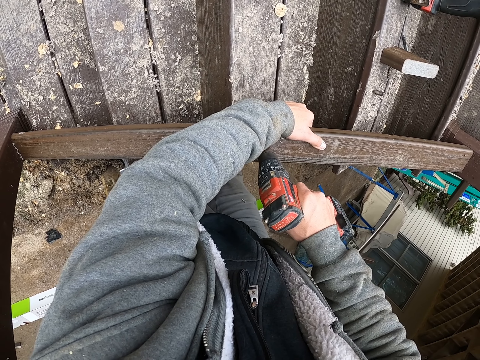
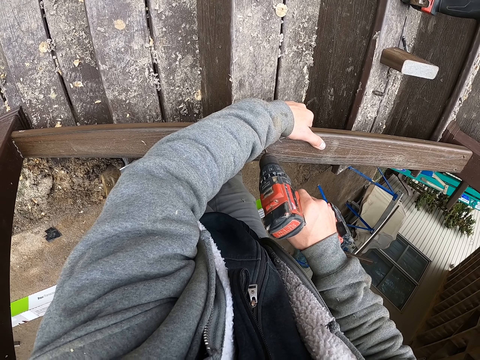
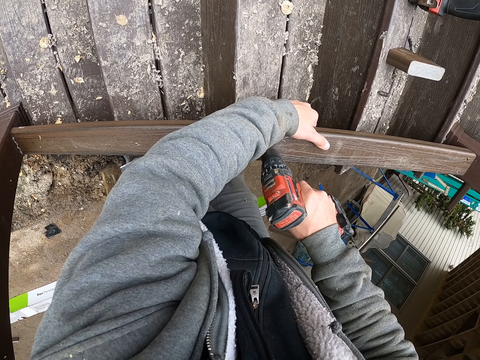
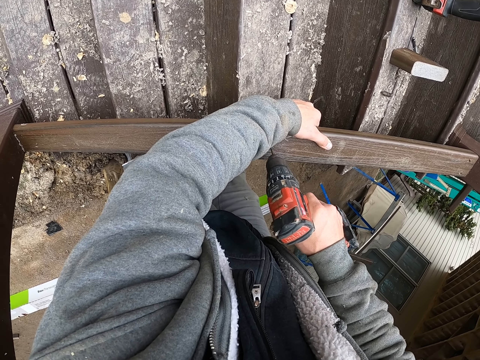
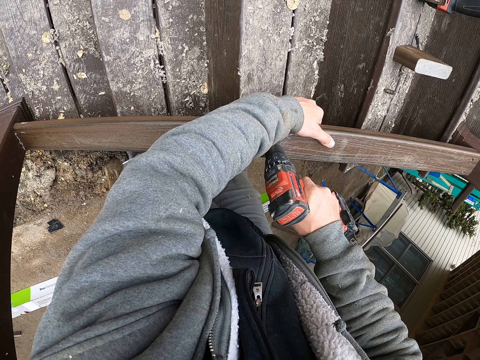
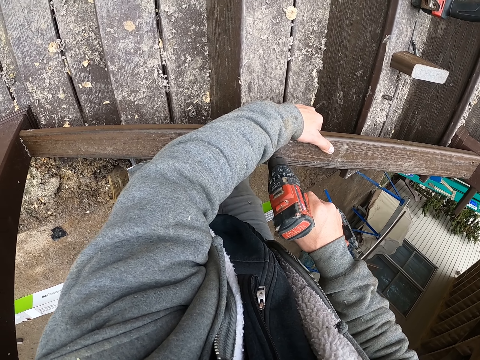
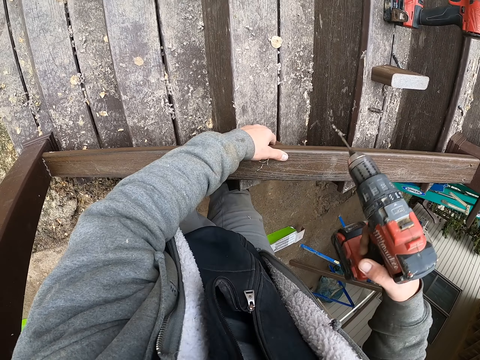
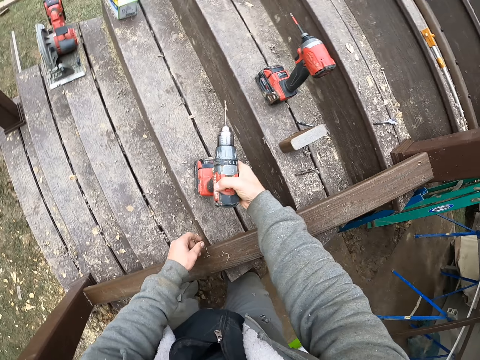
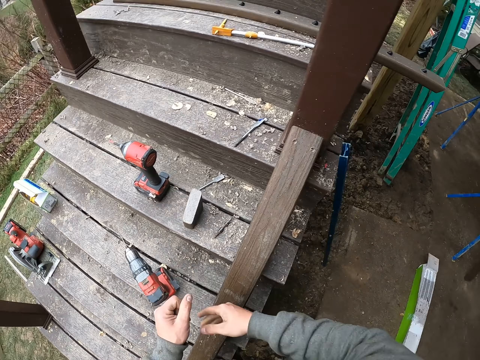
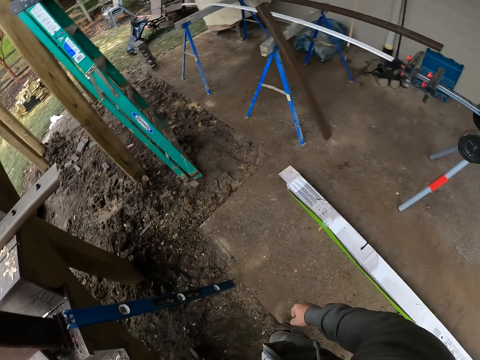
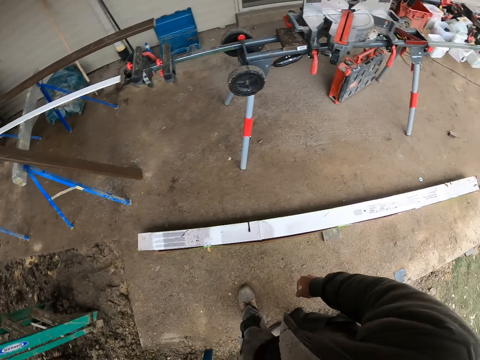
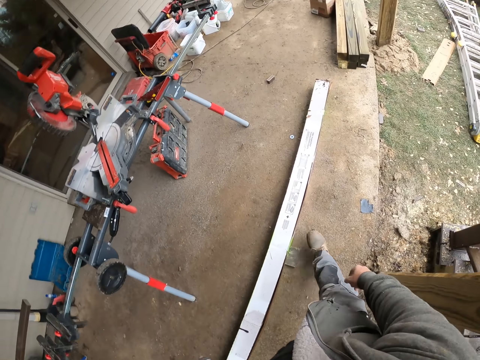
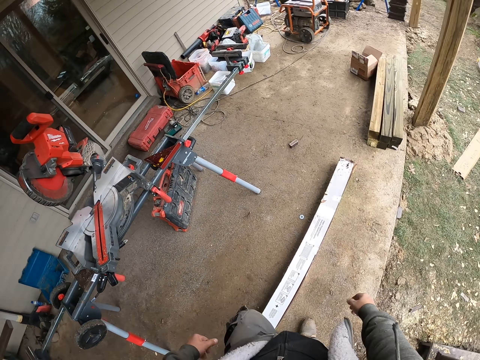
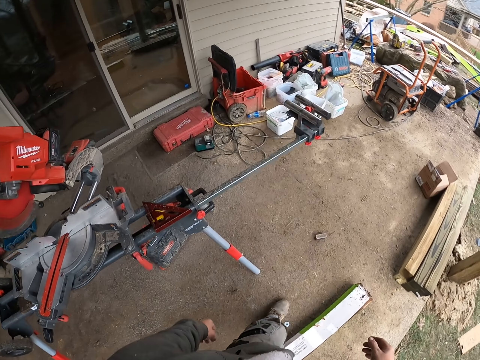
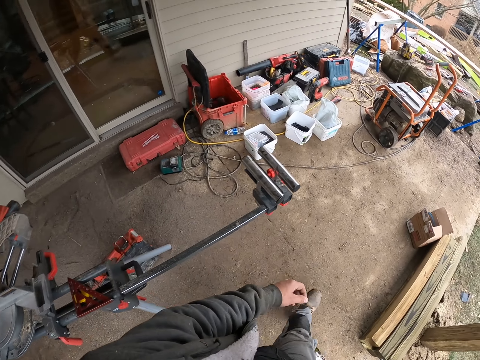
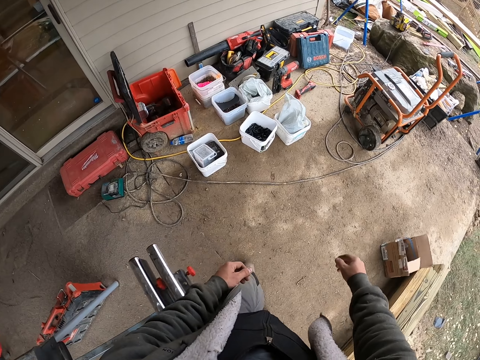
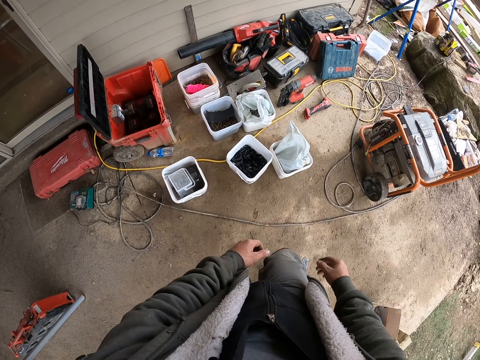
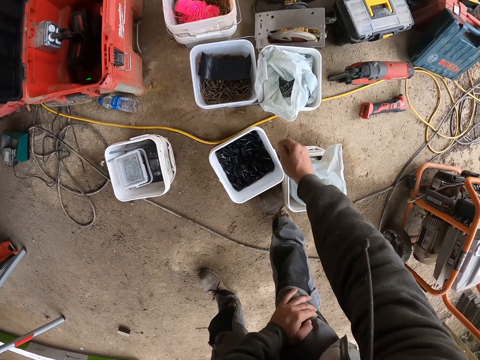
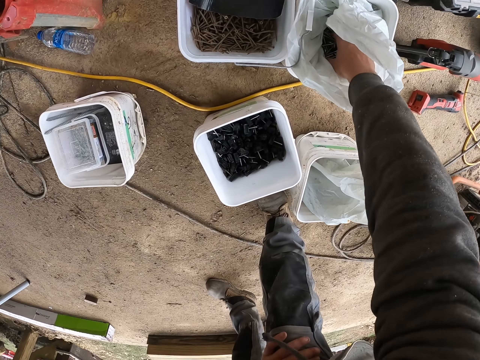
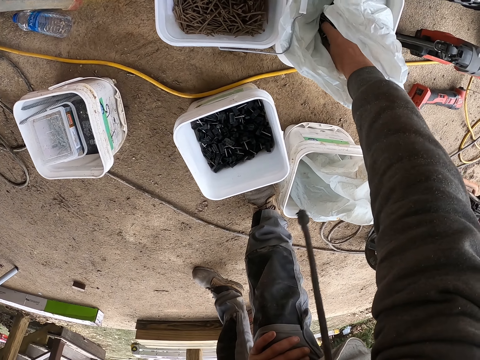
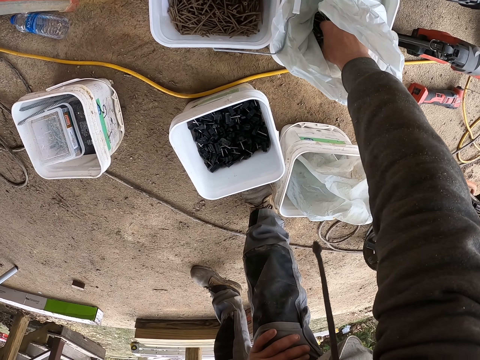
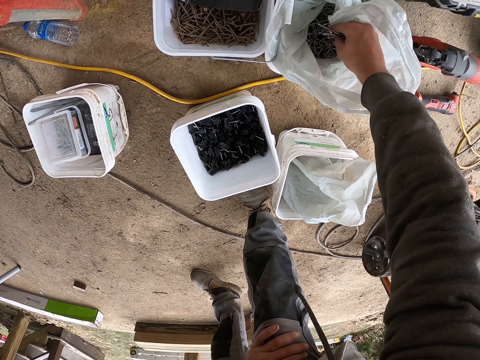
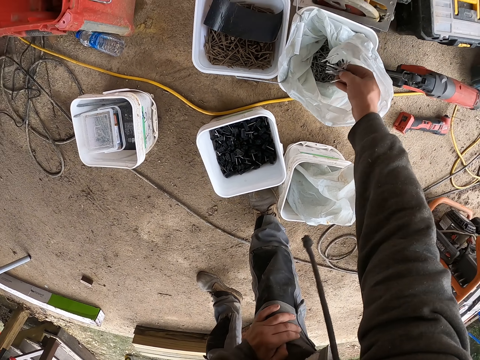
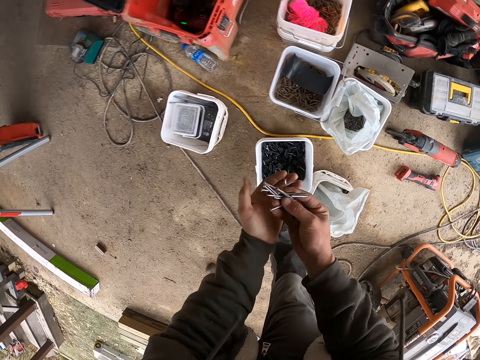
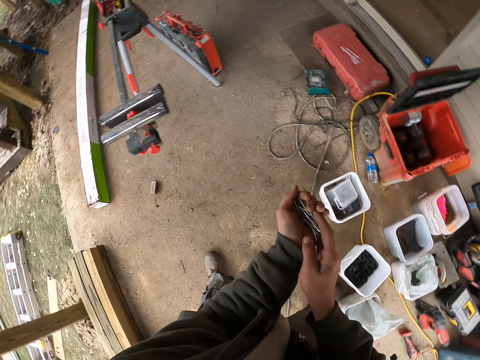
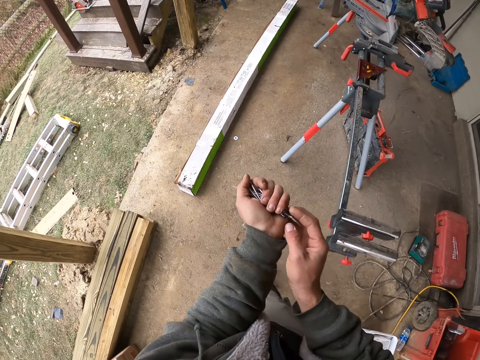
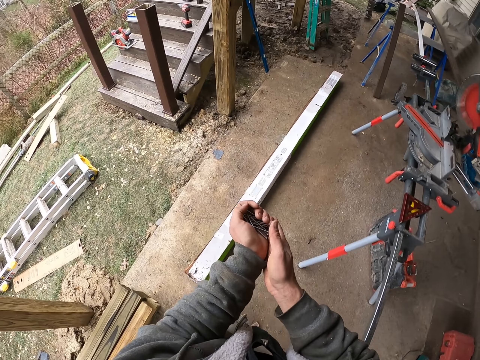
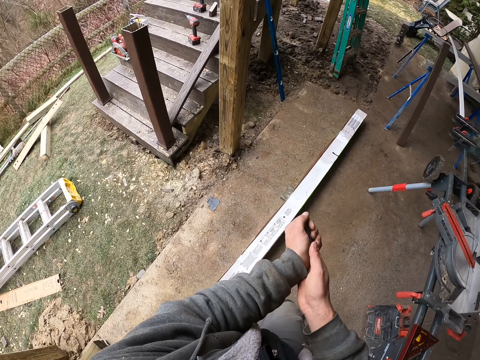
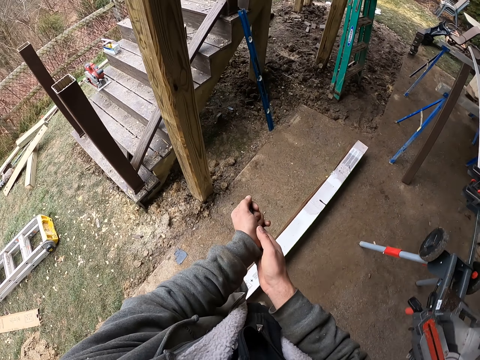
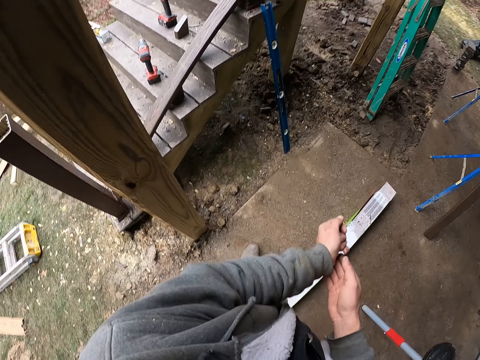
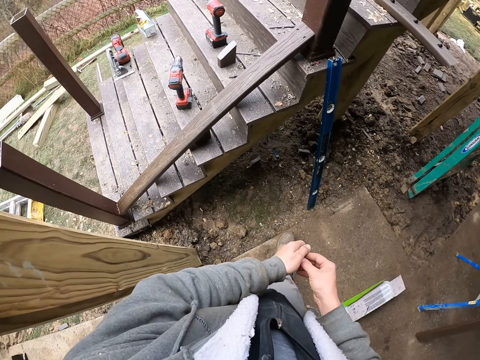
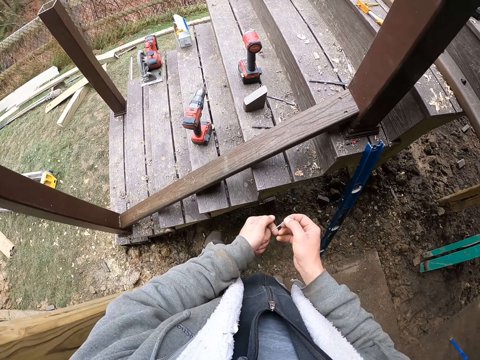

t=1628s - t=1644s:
The camera wearer puts the drill on the stairs. He walks around the compound. He picks the nails from the tin with his right hand. He puts the nails to the left hand. He walks towards the staircase.

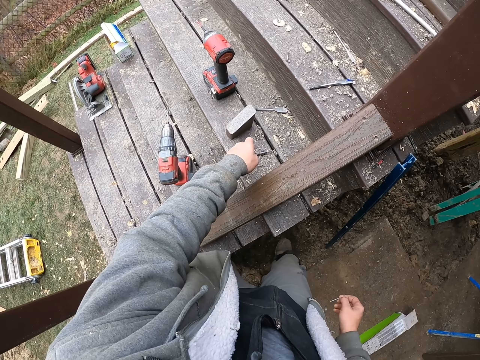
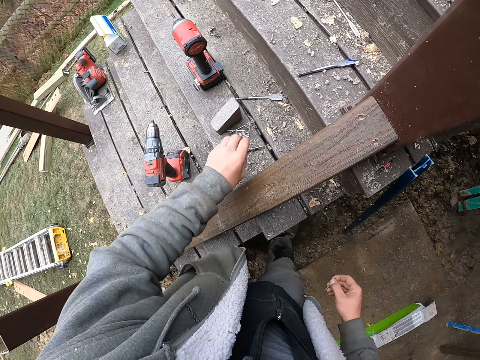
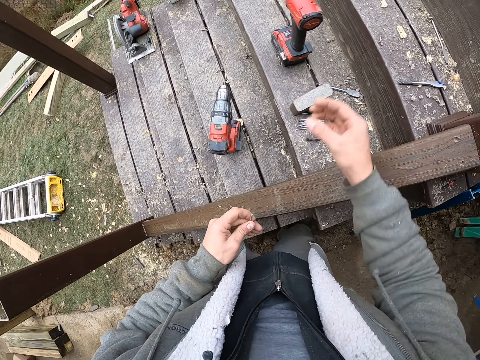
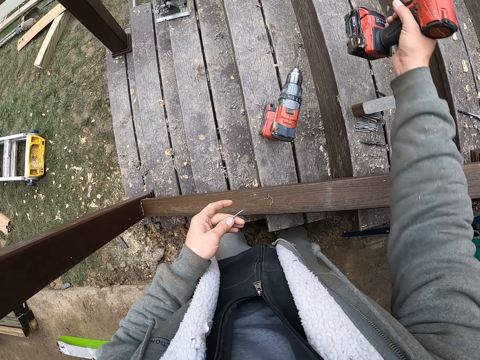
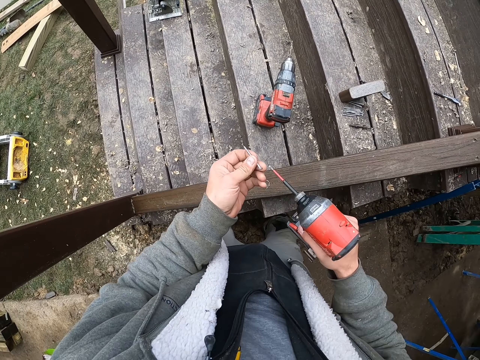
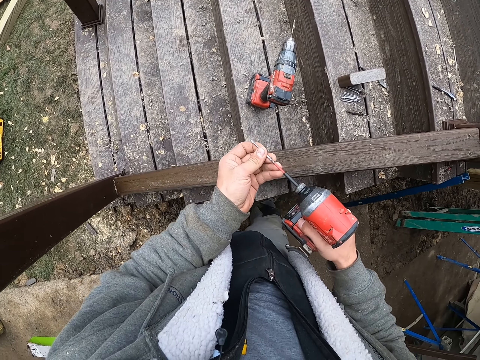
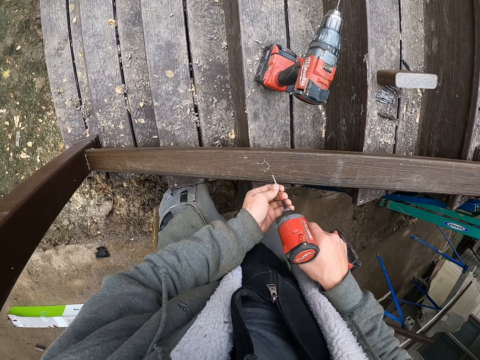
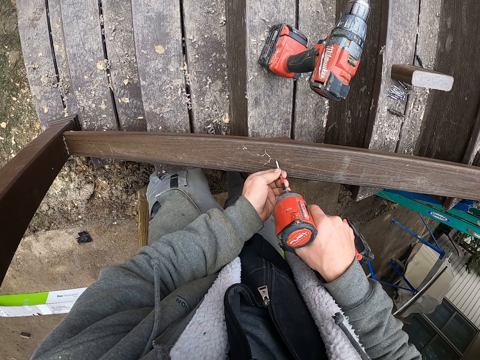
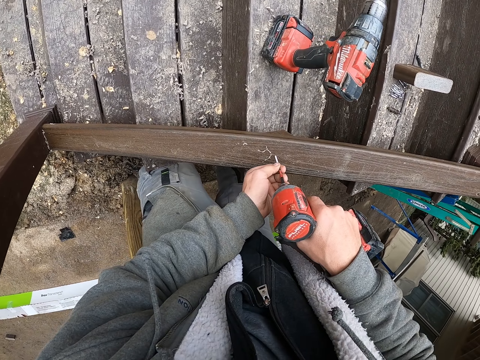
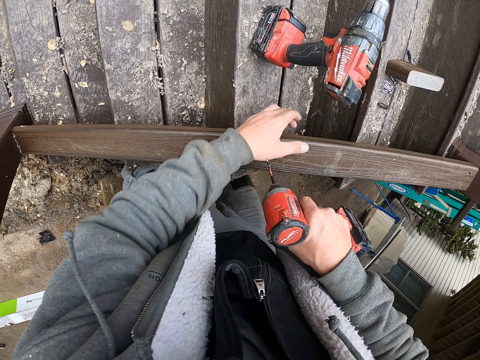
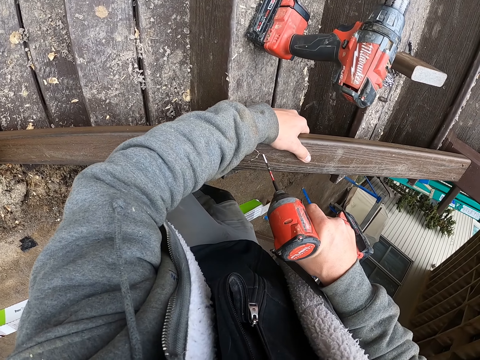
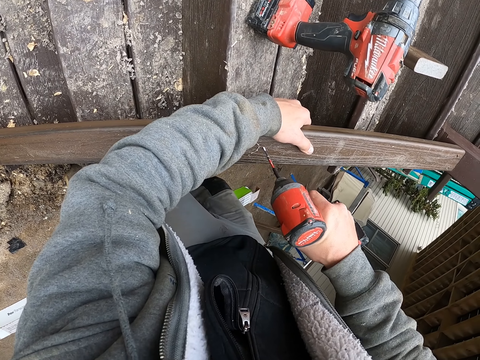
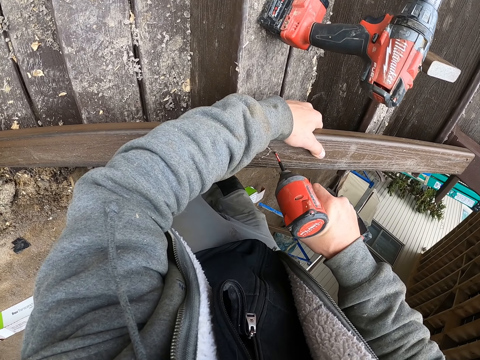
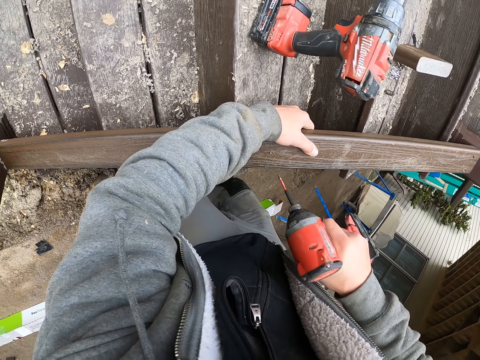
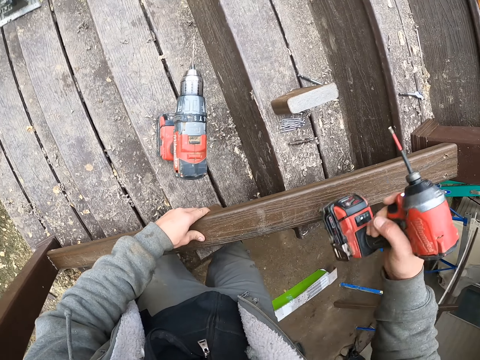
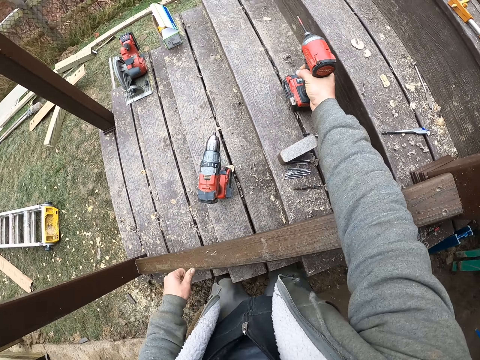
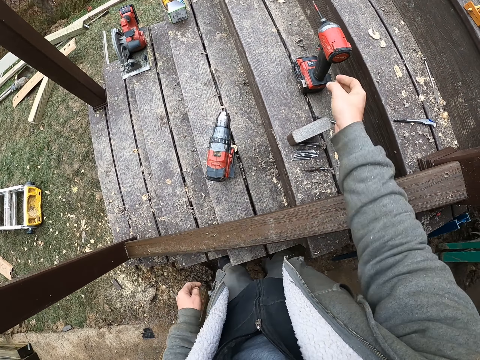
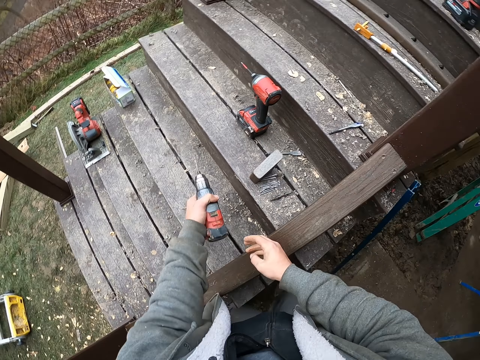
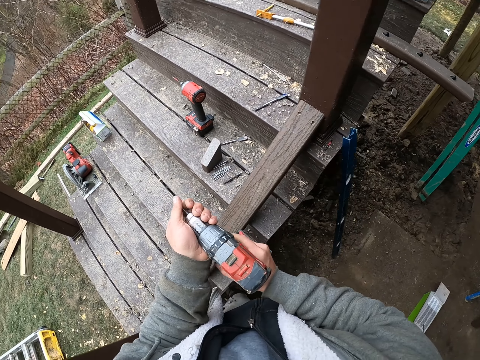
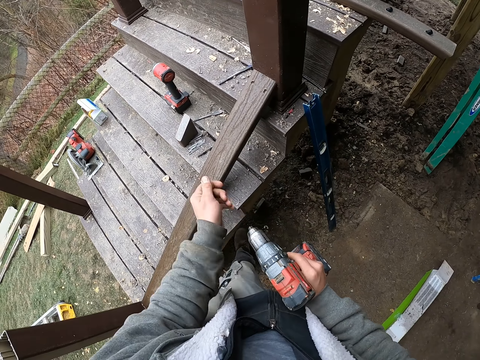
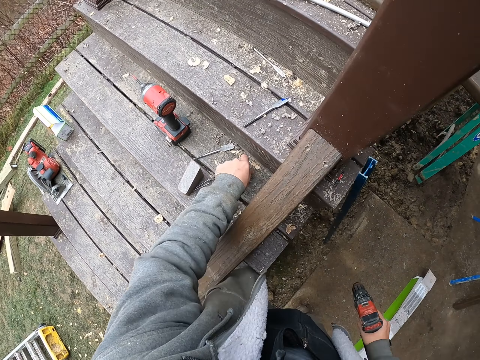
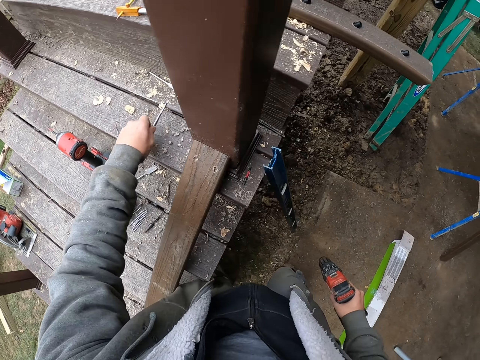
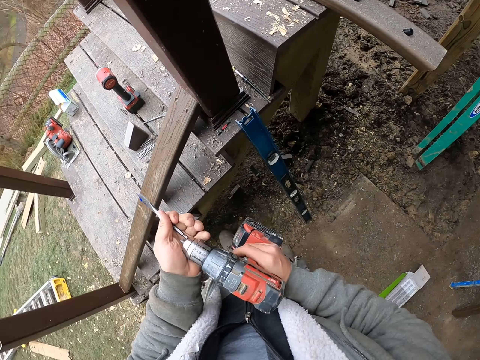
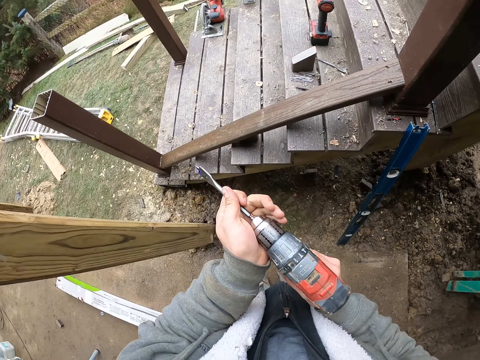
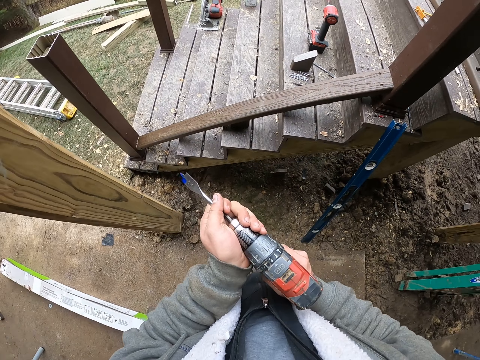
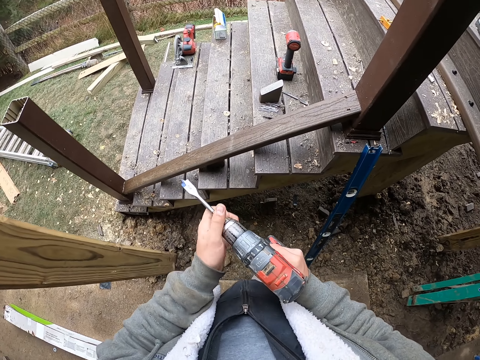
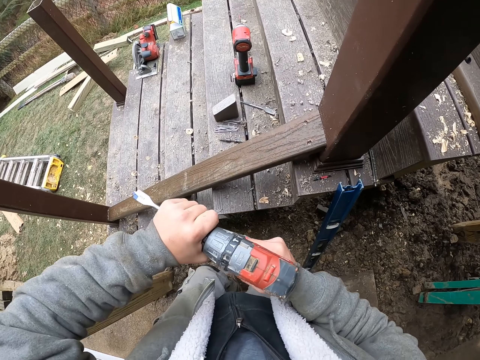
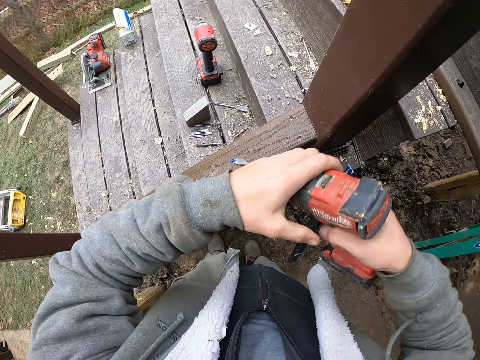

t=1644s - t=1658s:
The camera wearer puts the nails on the staircase. He picks up the drill from the staircase. He connects the screw nail with the drill. He holds the wood with his left hand. He drills the nail into the wood. He puts the drill on the staircase. He picks up the drill from the staircase. He removes a drill bit from the drill. He puts the drill bit on the staircase. He picks up a drill bit from the staircase. He inserts the drill bit into the drill.
